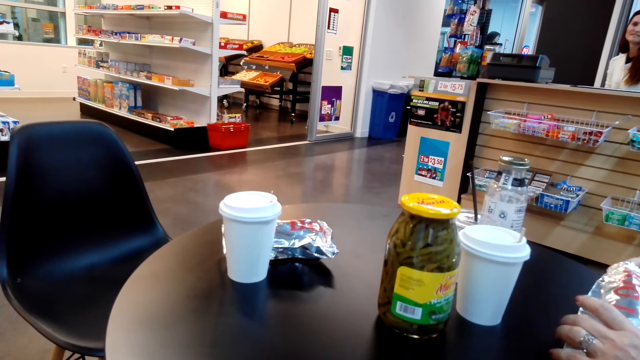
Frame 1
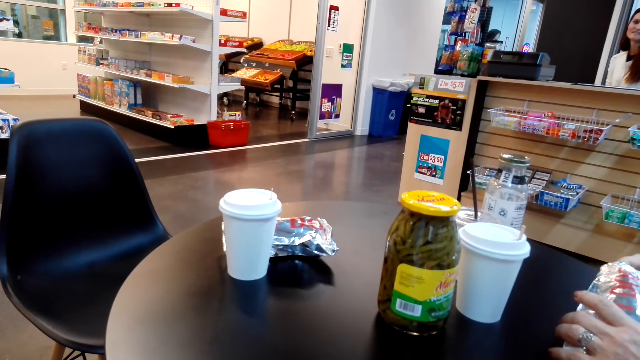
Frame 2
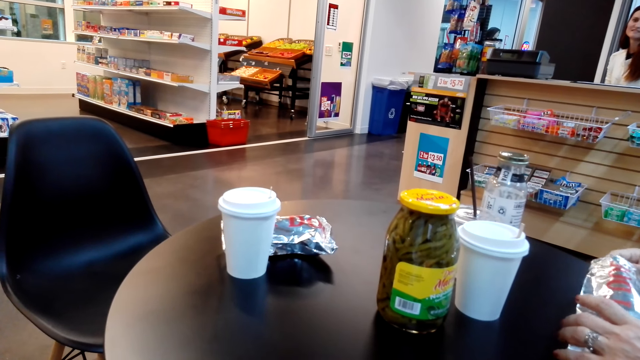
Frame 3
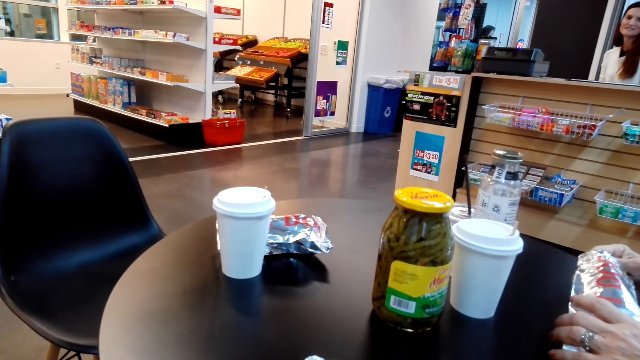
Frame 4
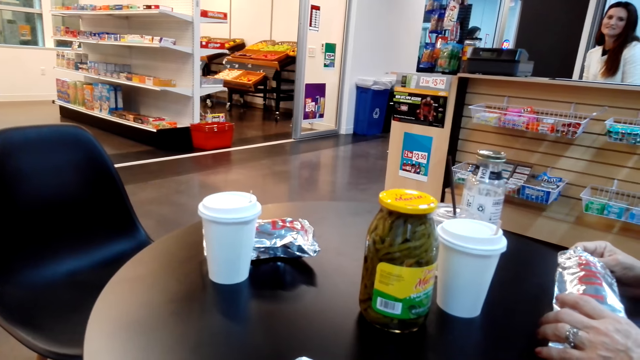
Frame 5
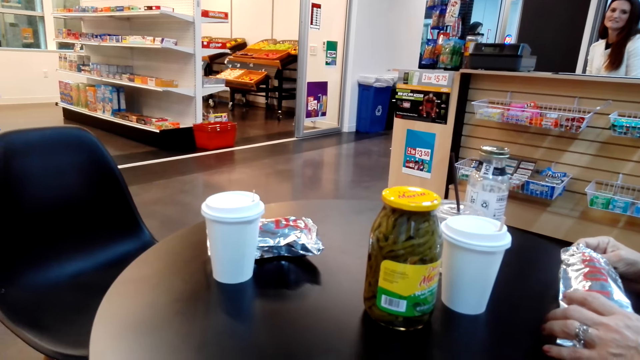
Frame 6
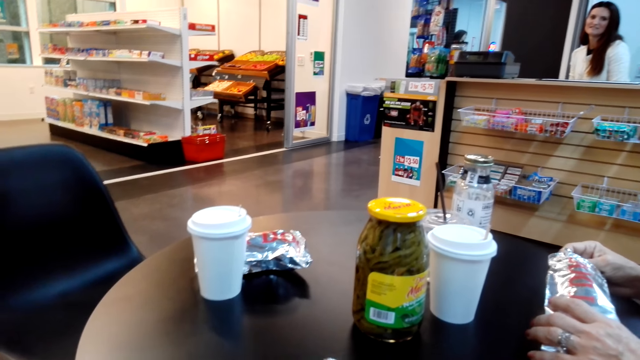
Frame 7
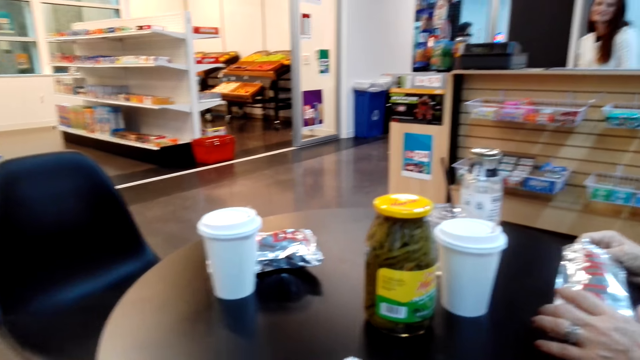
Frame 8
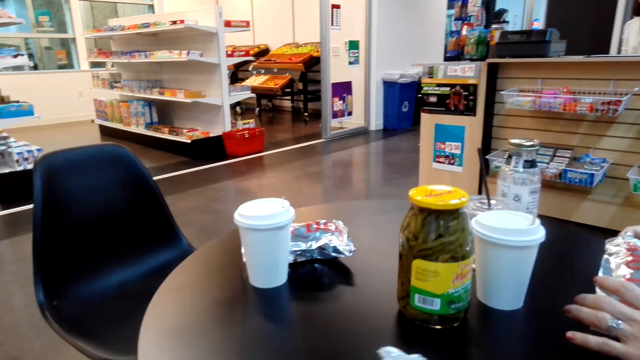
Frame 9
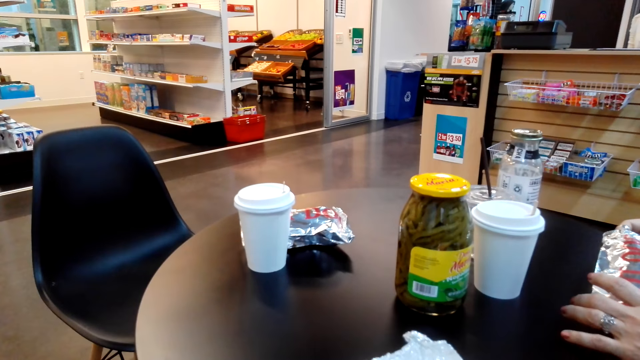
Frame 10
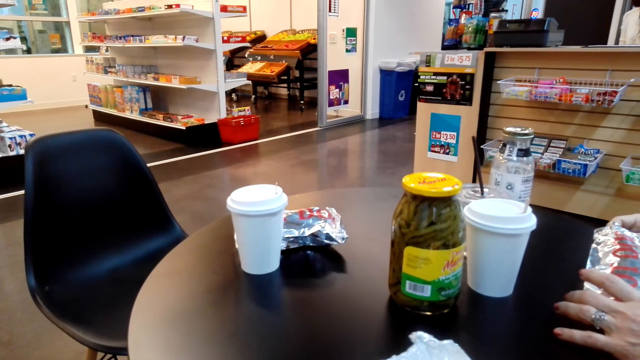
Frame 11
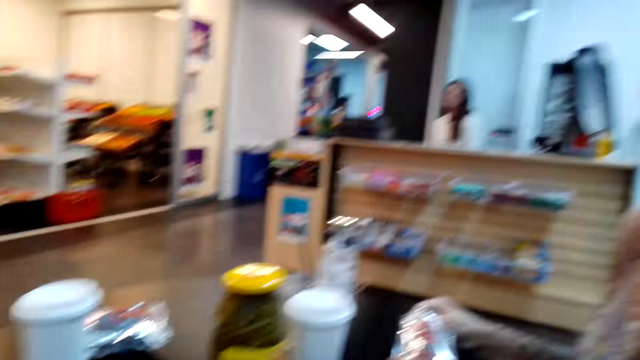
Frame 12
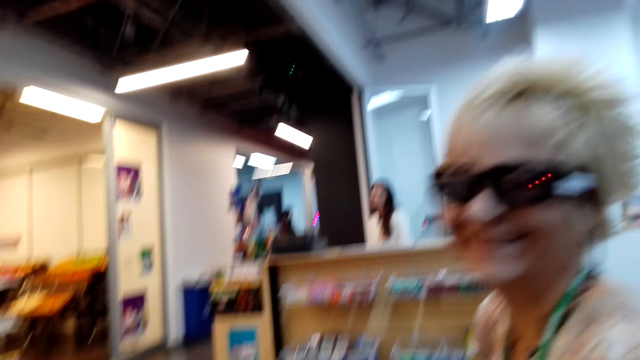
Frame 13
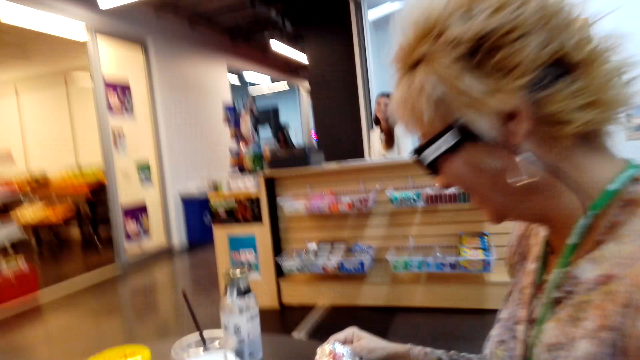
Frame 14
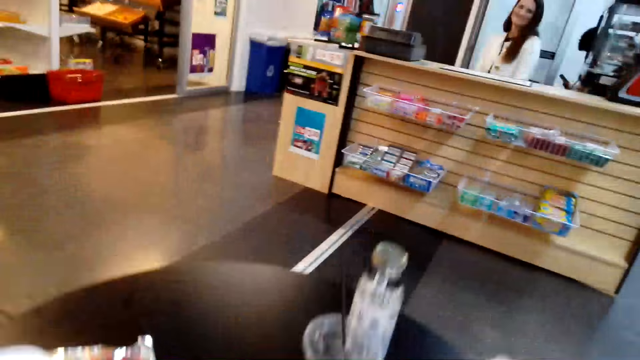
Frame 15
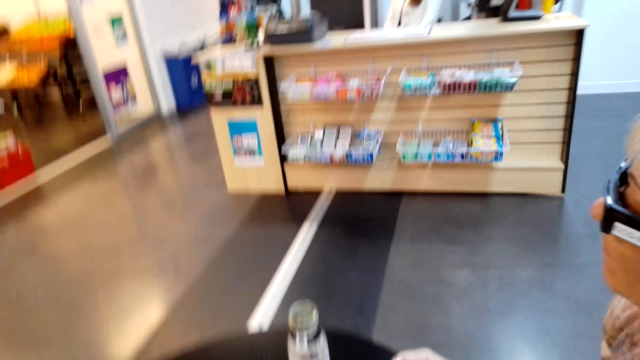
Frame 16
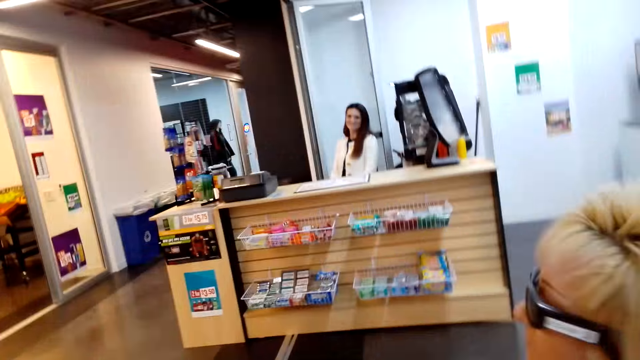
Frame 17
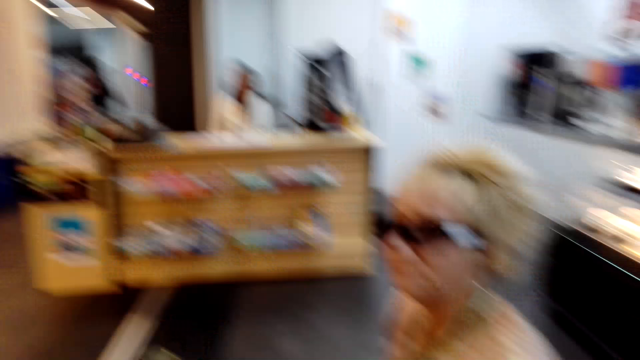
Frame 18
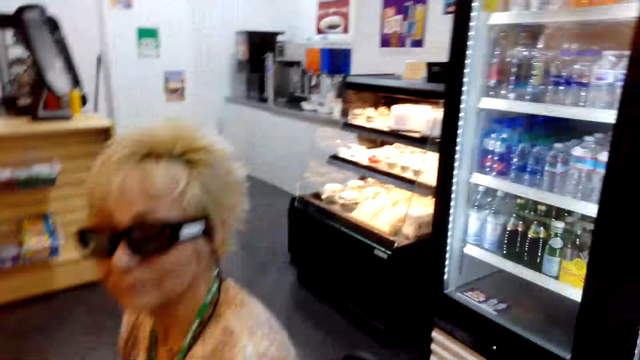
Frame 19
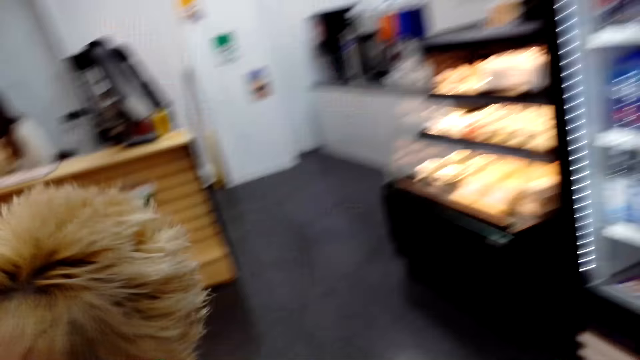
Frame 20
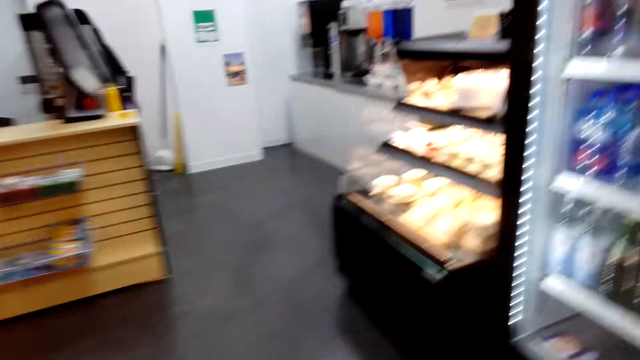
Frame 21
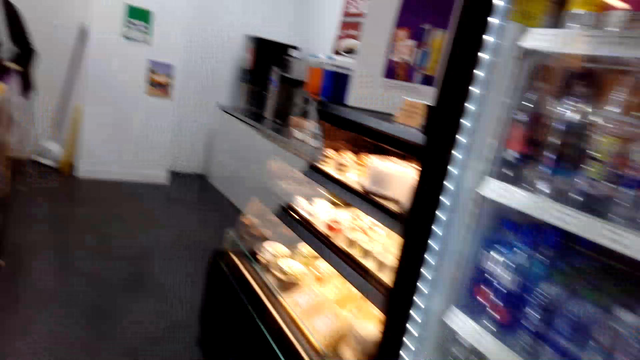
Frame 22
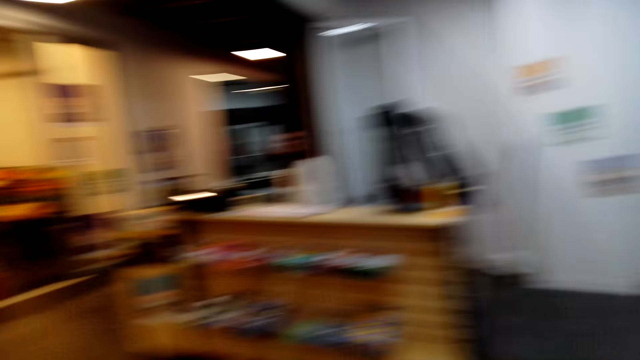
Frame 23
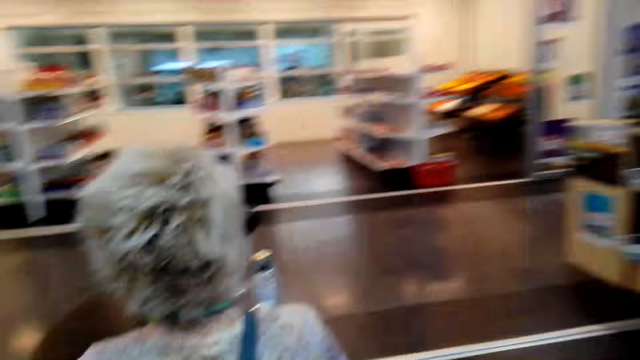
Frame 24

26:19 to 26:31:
The camera wearer holds the sachet with both hands. A lady laughs and pulls the table. The camera wearer stares in the room.

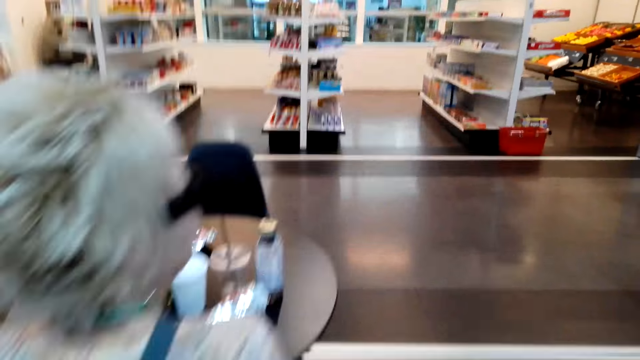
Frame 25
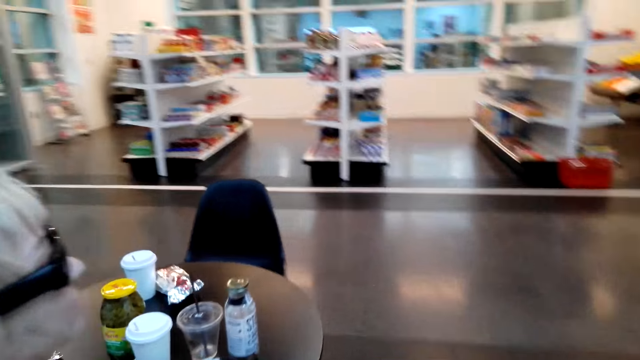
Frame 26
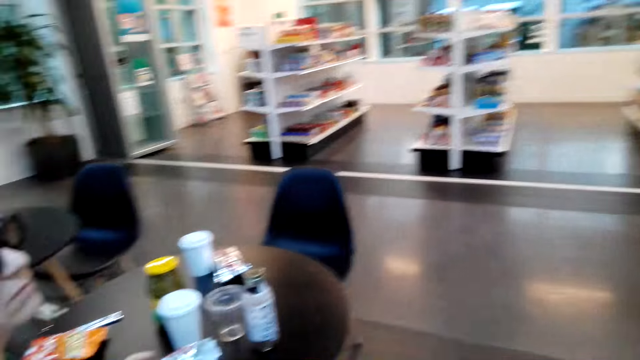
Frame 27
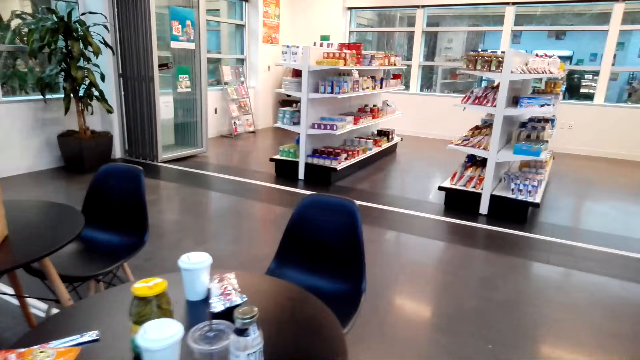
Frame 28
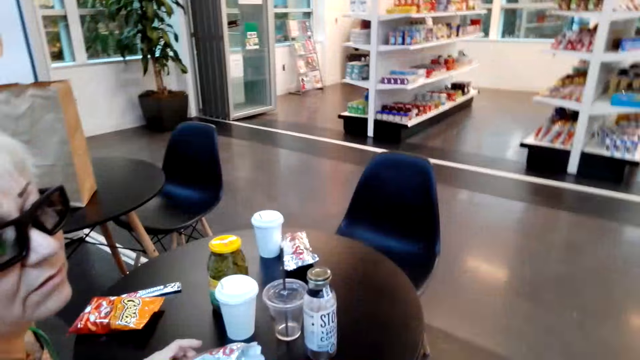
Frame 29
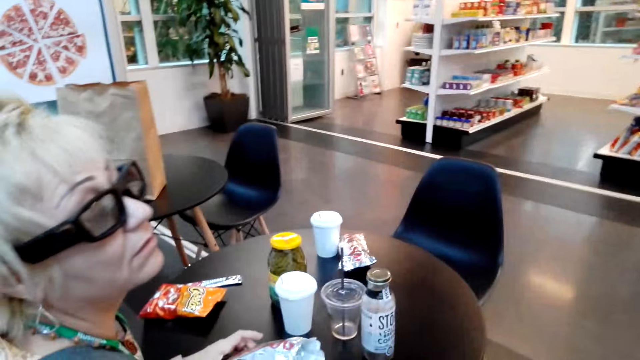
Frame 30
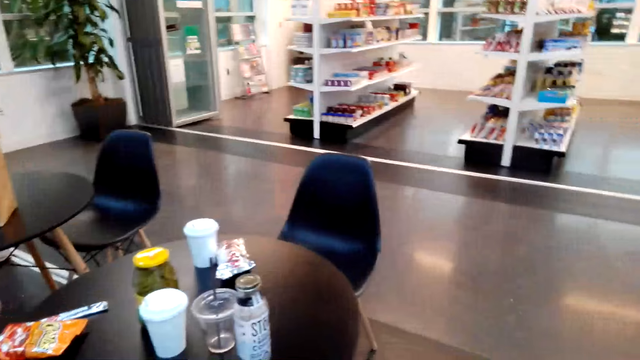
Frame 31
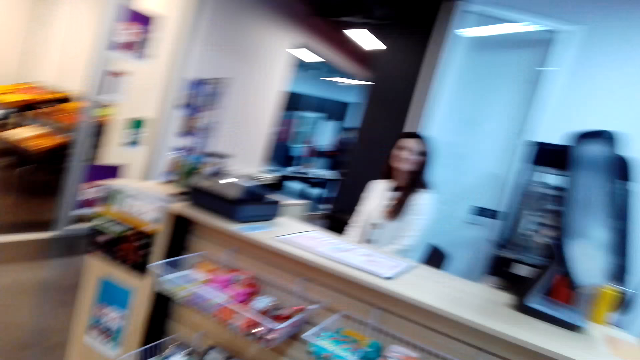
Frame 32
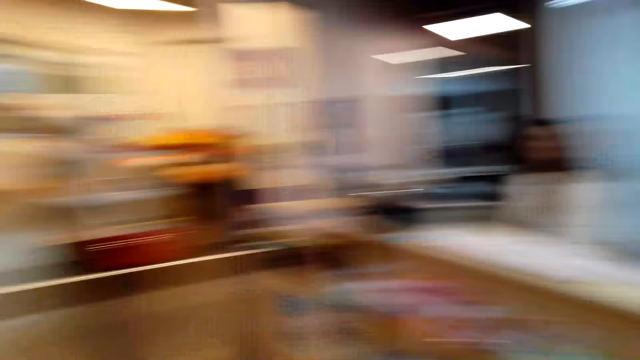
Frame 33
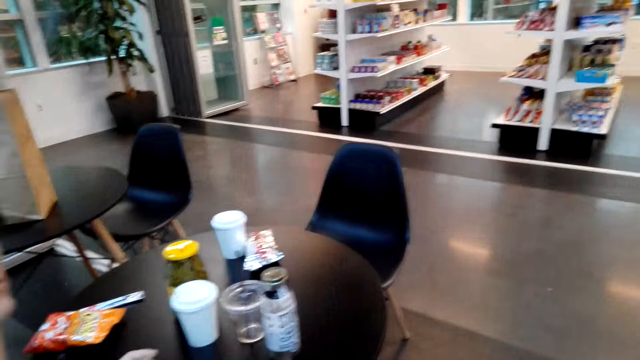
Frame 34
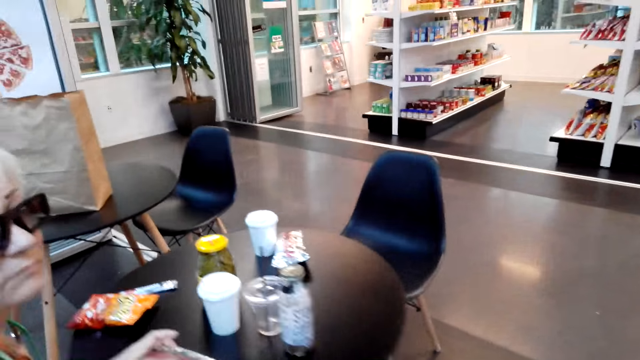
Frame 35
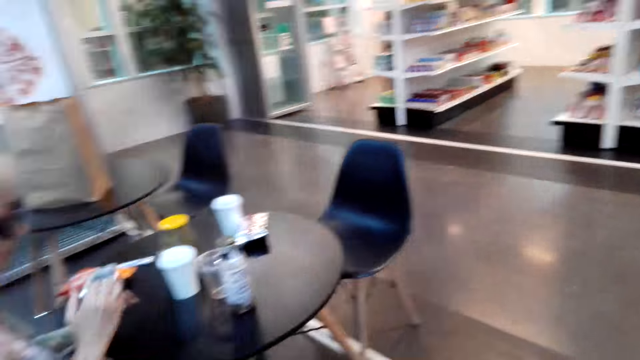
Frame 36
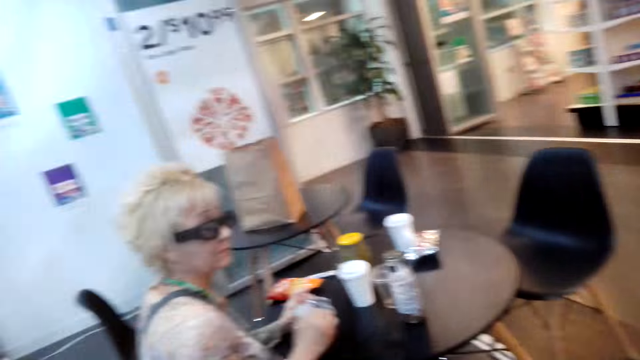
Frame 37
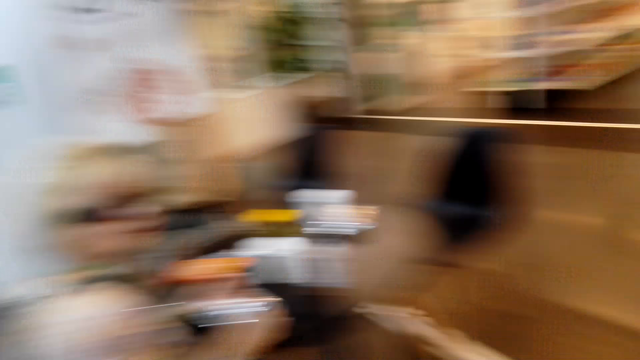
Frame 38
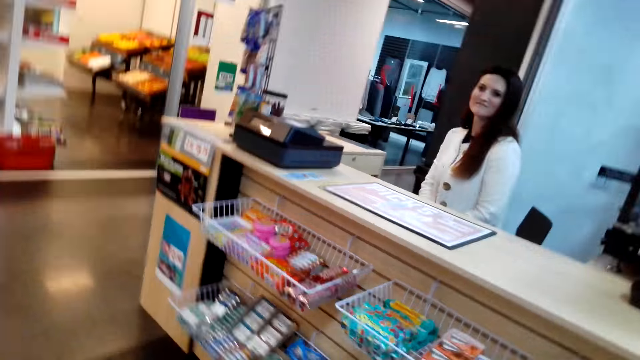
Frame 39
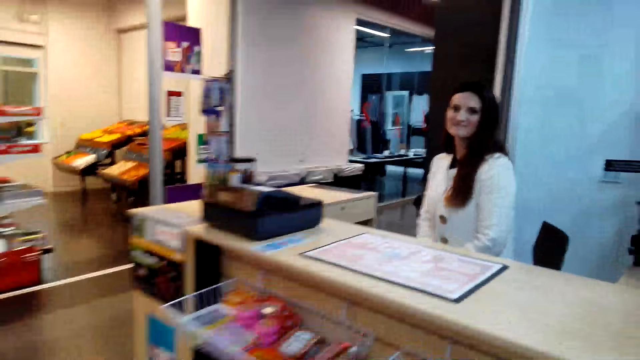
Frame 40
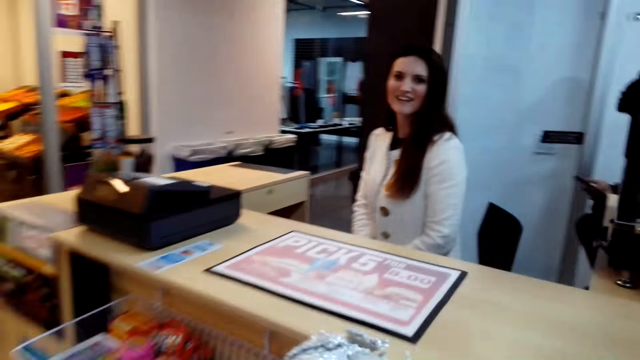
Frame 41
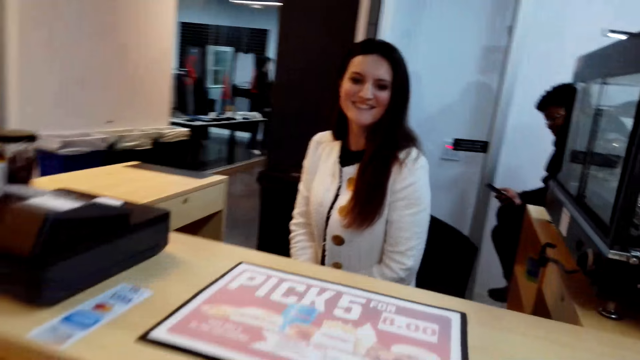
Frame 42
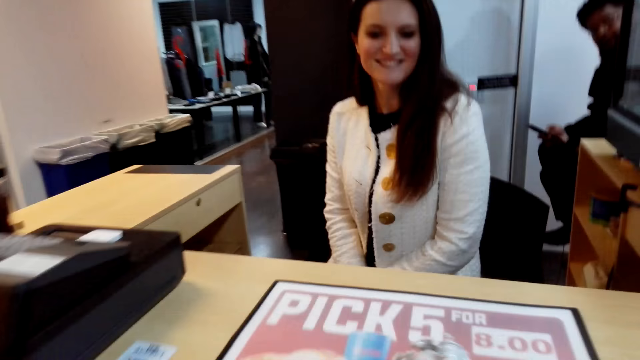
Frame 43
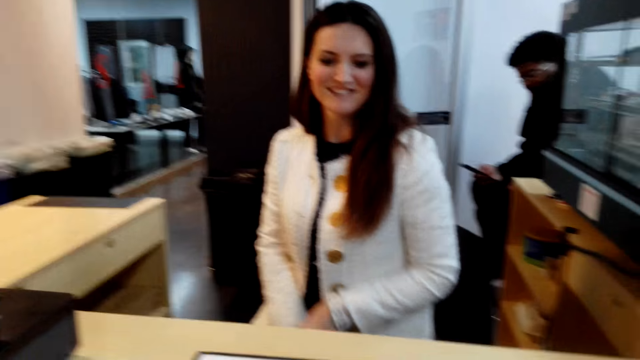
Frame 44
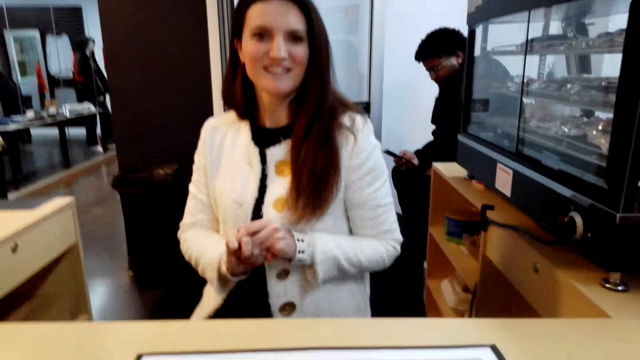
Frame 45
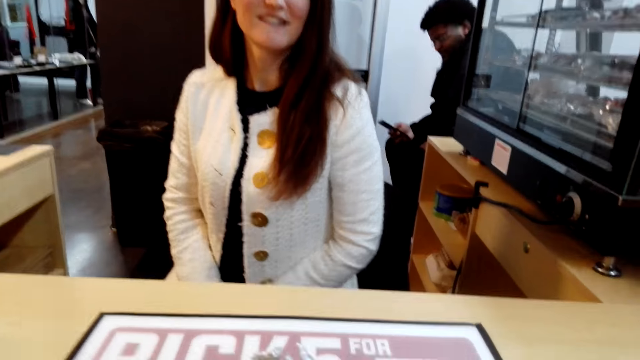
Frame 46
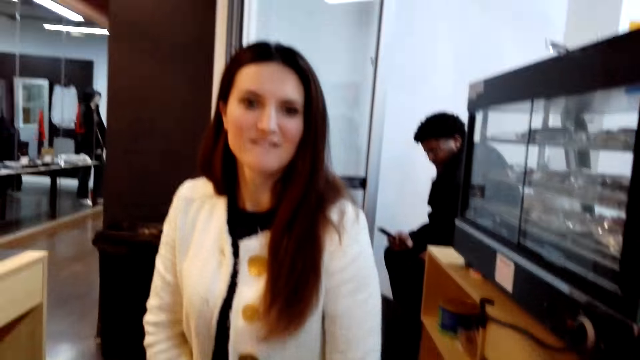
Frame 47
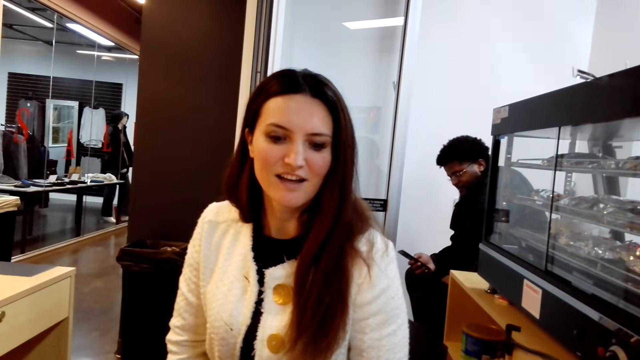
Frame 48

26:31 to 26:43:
A lady sits down. The lady picks something. A person sits on the grocery counter. Another lady talks. A man operates the cell phone.
